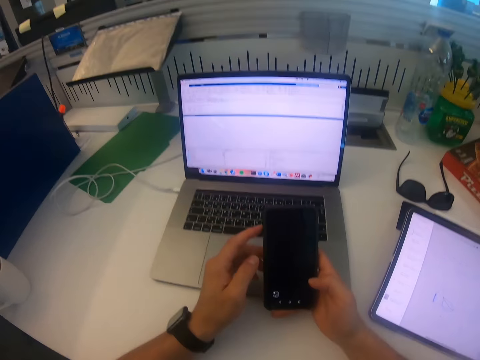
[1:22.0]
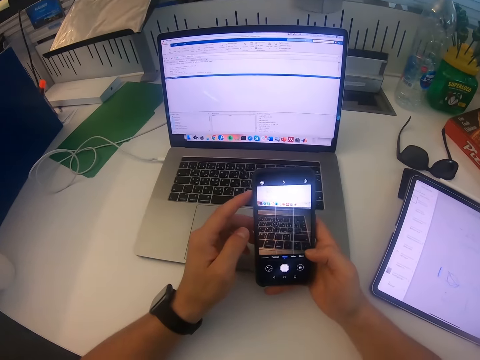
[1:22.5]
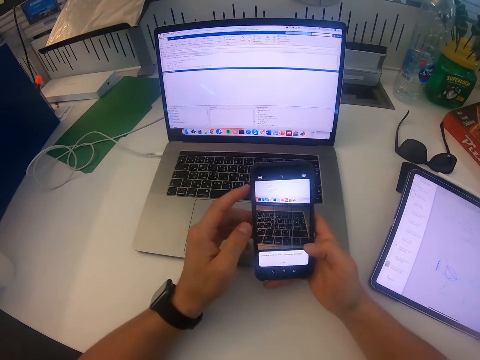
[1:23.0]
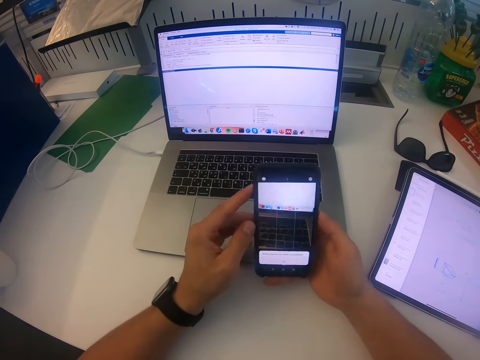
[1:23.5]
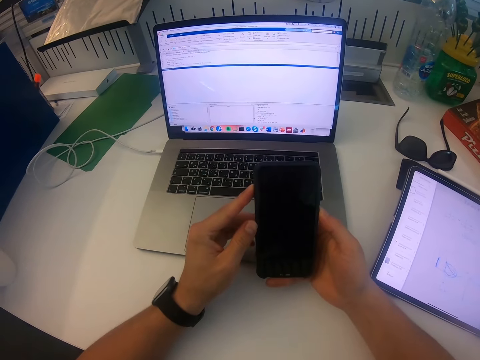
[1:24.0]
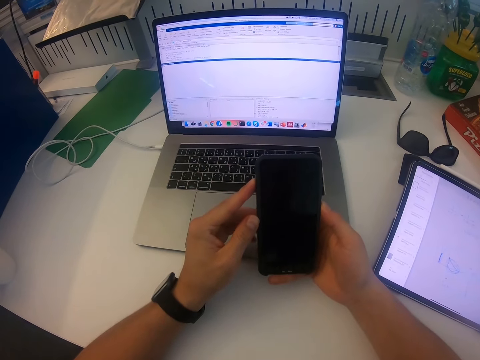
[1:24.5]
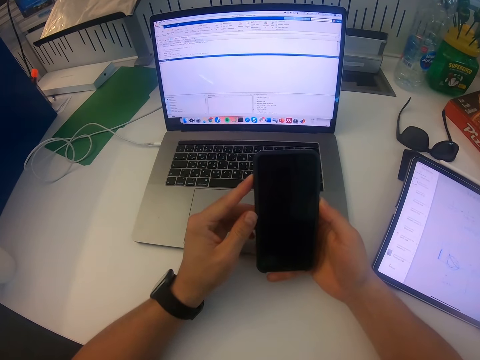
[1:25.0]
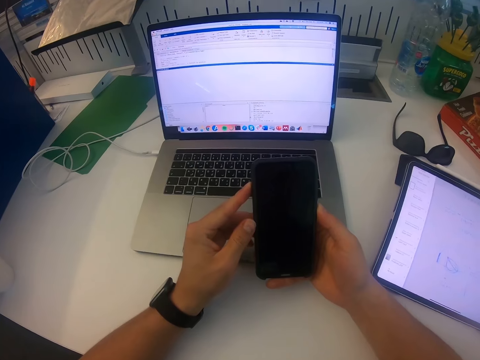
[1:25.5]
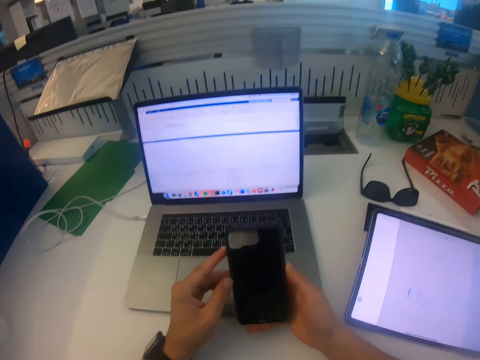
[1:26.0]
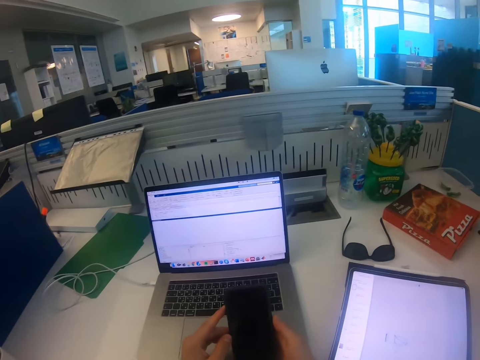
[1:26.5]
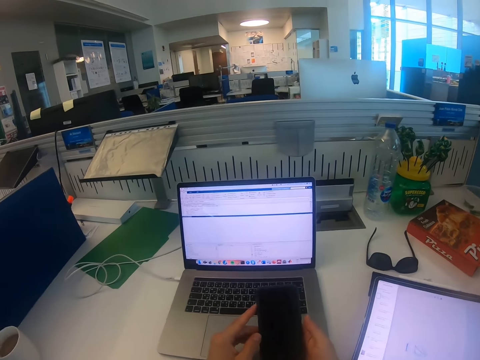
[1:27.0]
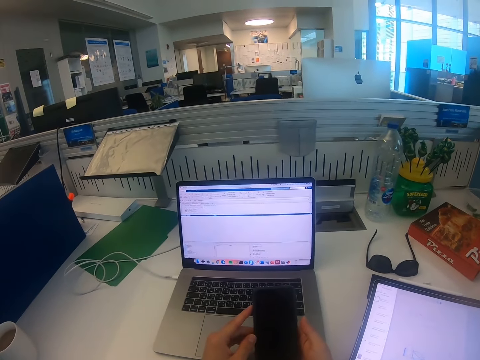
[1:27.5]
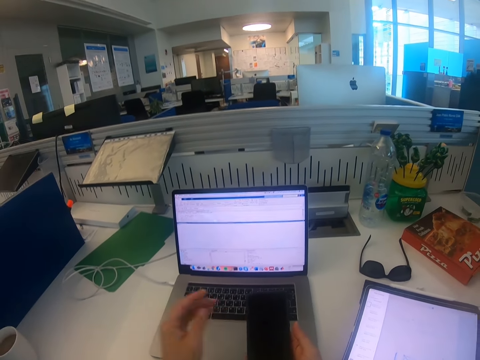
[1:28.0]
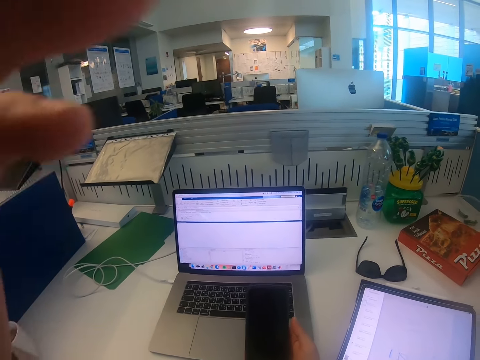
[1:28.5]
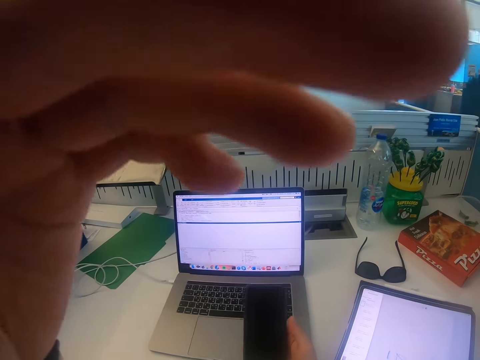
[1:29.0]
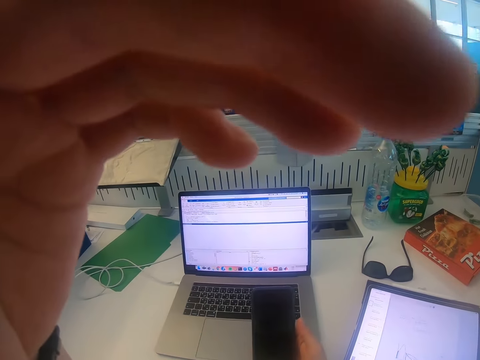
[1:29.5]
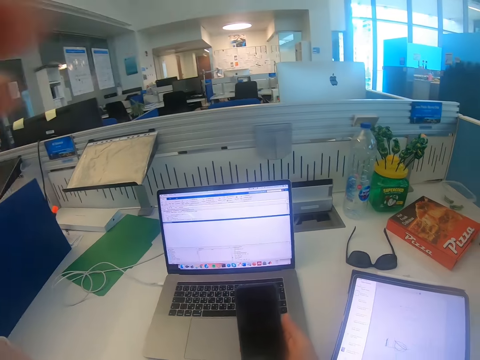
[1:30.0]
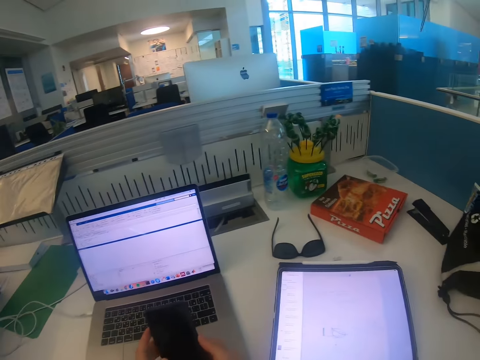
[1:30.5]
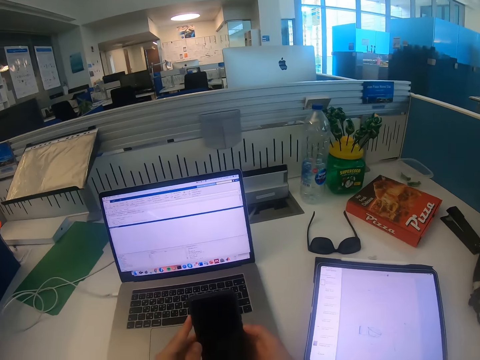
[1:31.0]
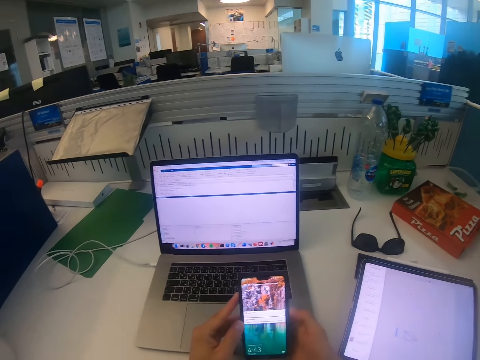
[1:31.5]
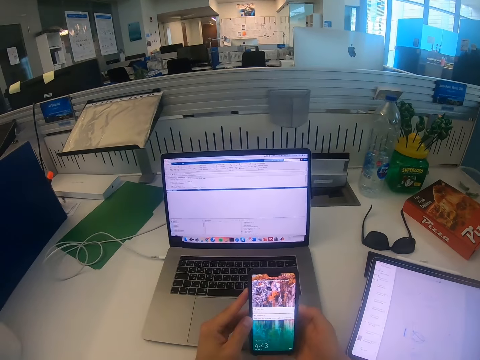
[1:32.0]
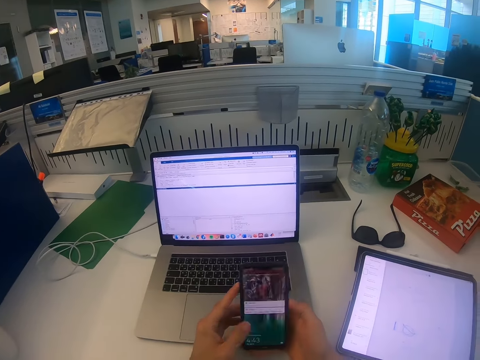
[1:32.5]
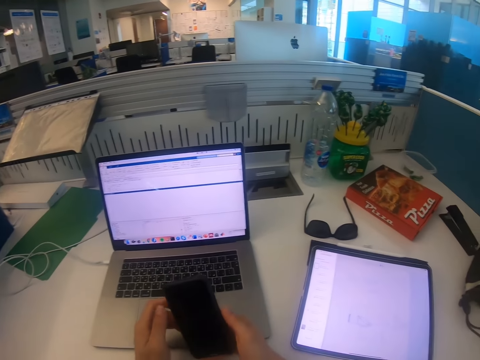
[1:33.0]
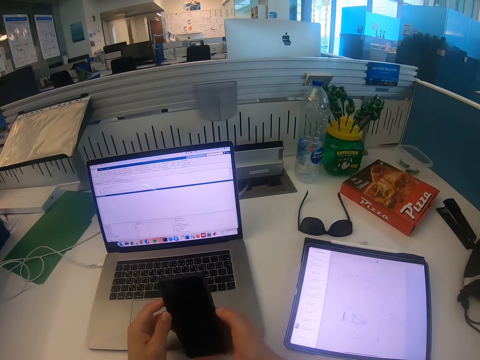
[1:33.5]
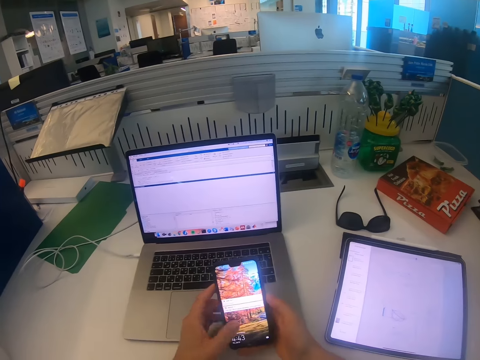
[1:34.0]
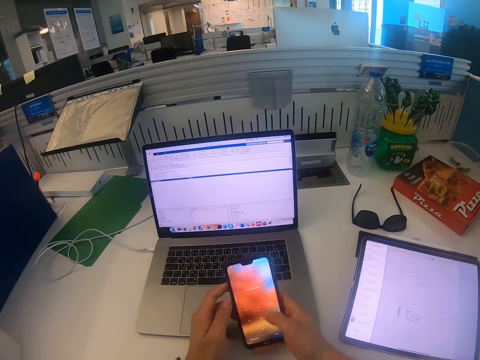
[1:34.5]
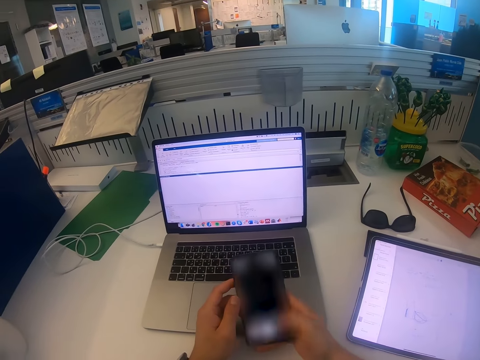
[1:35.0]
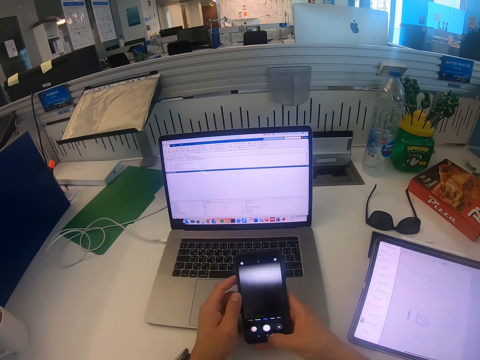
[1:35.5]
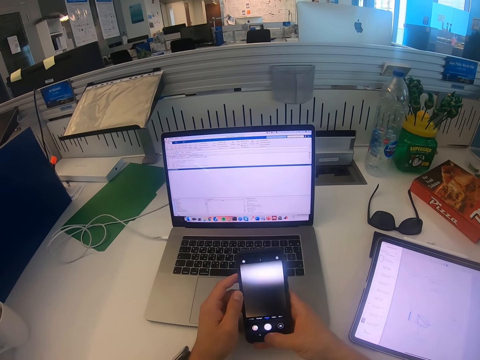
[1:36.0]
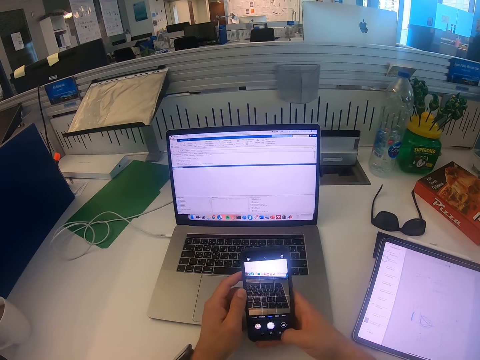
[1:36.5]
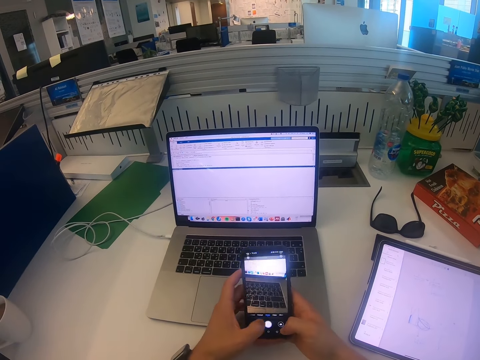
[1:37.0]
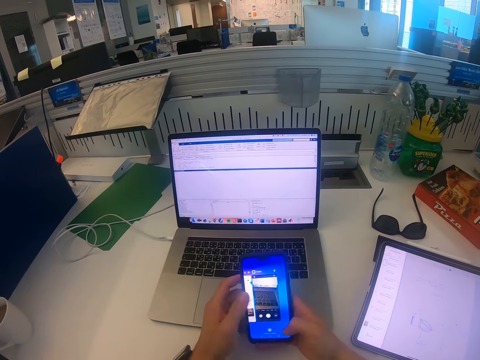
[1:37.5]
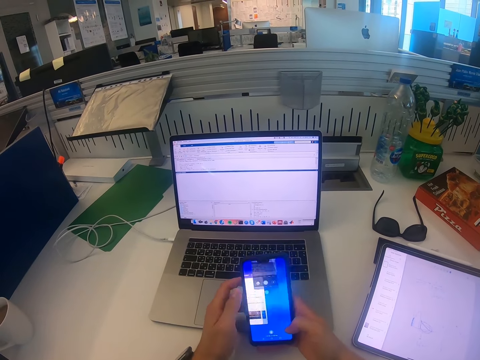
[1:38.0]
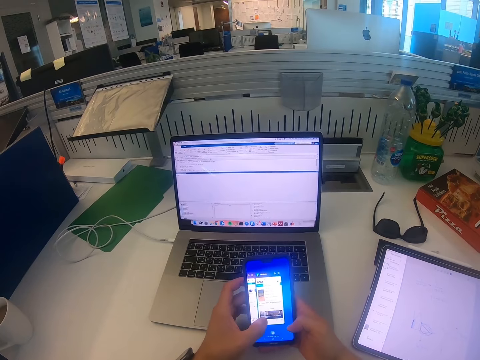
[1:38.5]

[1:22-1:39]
The camera wearer adjusts the camera. They look at the phone. They adjust the camera. They unlock the phone. They operate the phone.

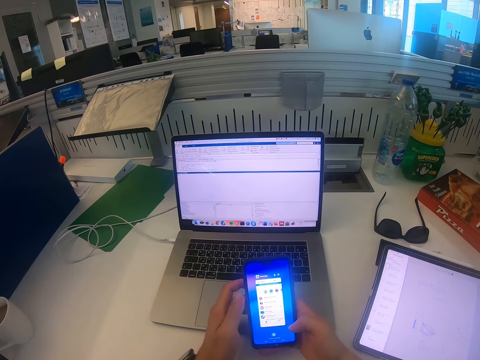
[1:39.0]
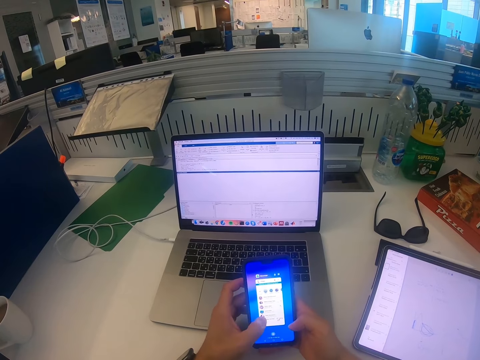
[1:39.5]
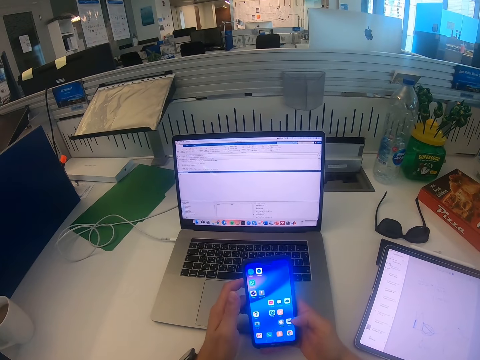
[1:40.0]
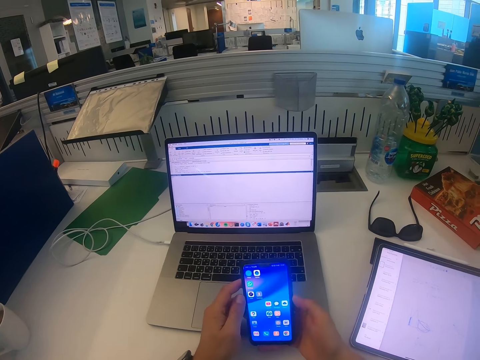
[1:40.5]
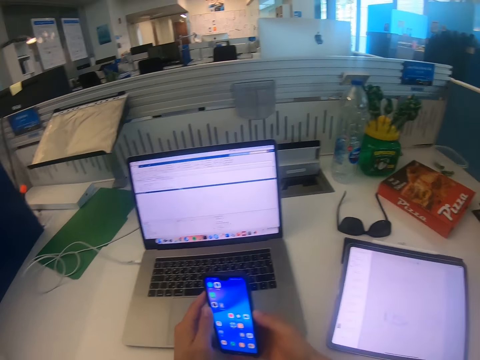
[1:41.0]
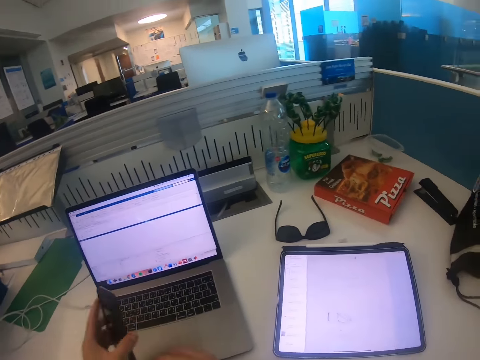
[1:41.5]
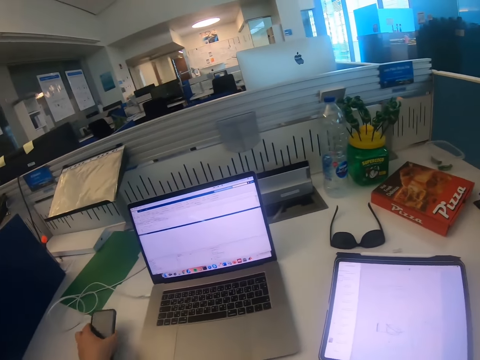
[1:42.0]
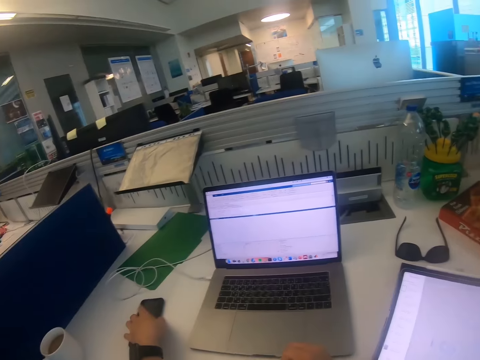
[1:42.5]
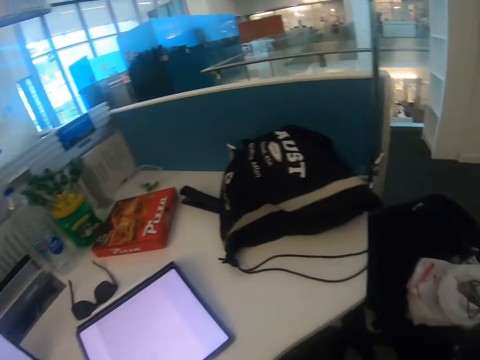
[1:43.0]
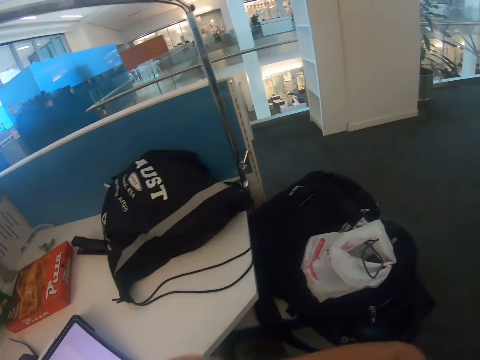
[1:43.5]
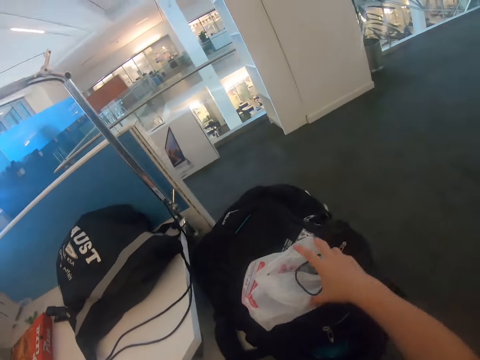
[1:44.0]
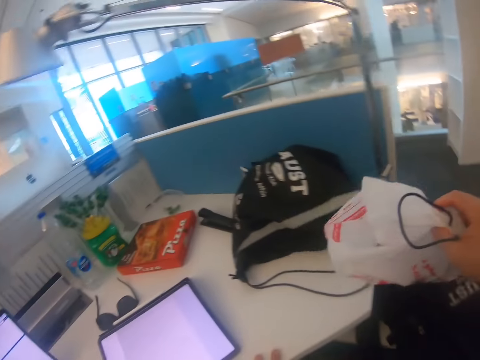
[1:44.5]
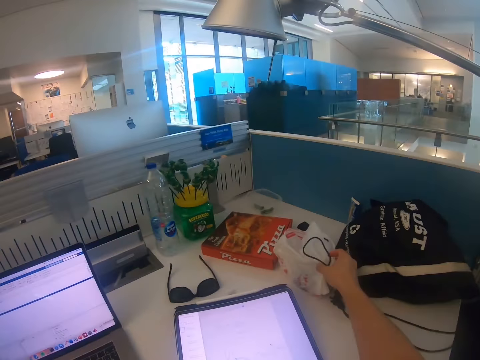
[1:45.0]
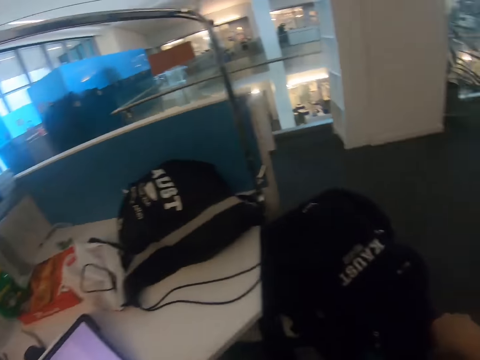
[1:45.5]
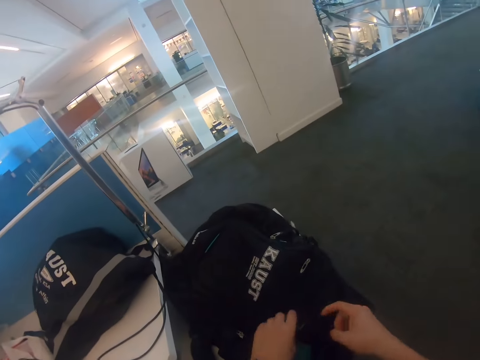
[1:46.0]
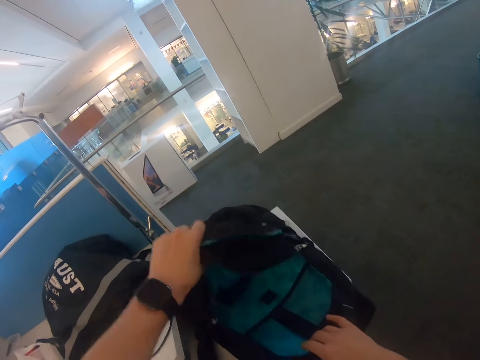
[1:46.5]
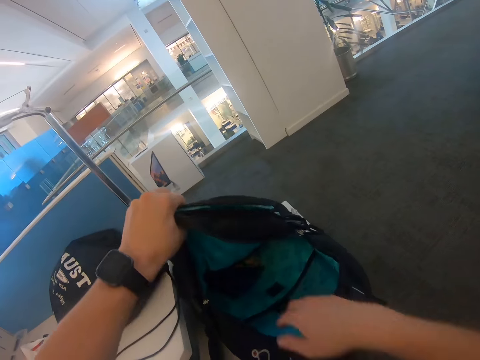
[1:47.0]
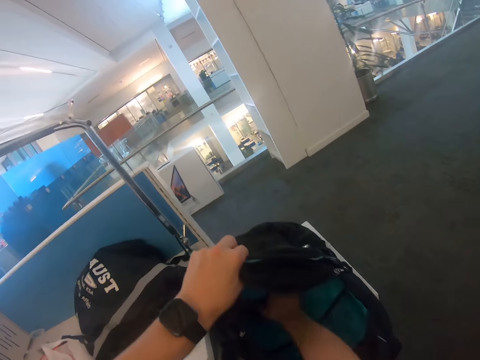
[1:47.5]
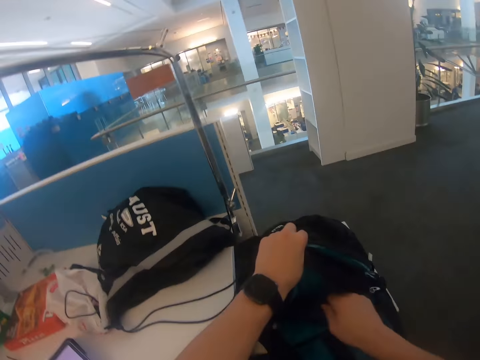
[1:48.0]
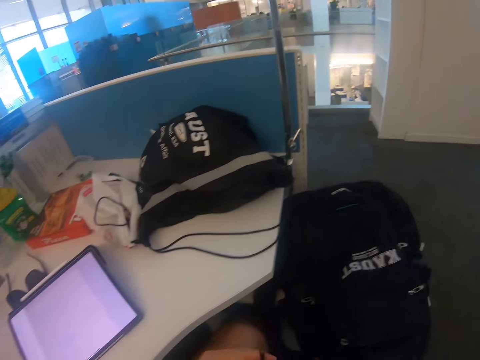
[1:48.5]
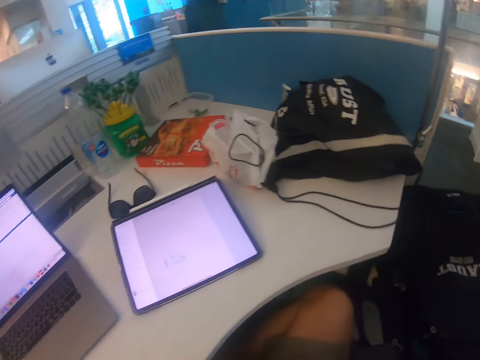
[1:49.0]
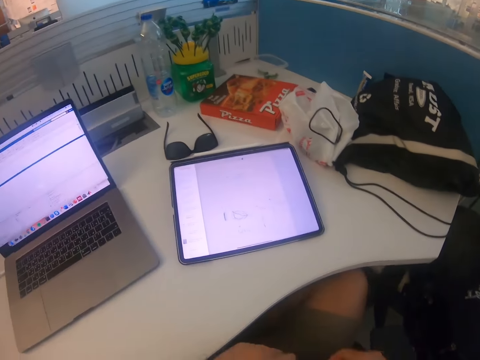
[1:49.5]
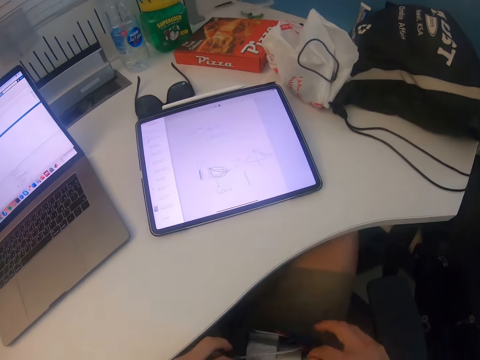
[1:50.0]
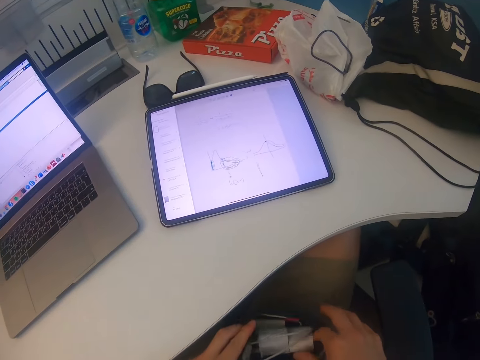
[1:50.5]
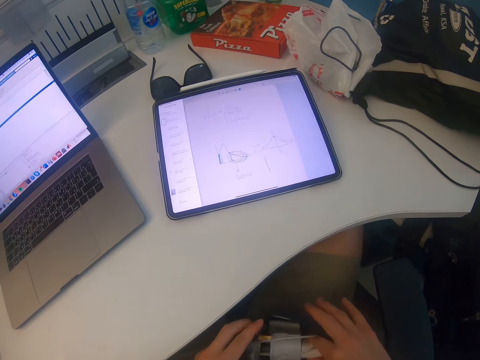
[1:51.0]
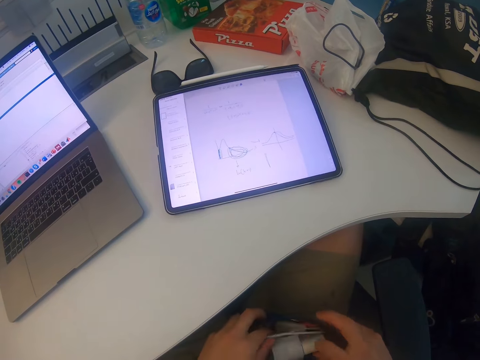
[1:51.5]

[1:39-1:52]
The camera wearer locks the phone. They place the phone on the desk. They turn around. They take a bag and put the bag on the desk. They open the backpack. They take a charger. They put the charger on the lap. They take the charger.
